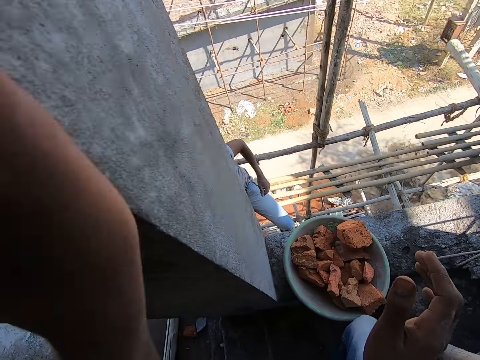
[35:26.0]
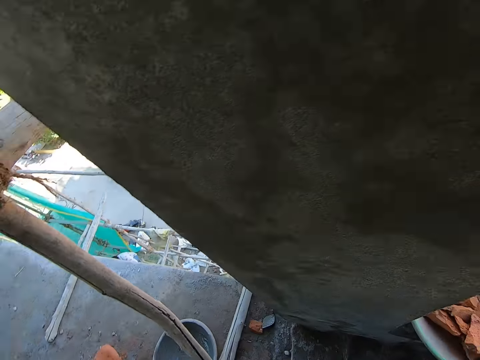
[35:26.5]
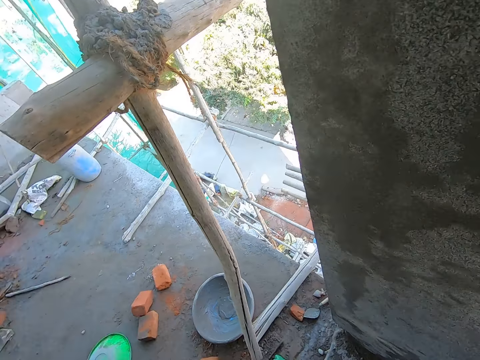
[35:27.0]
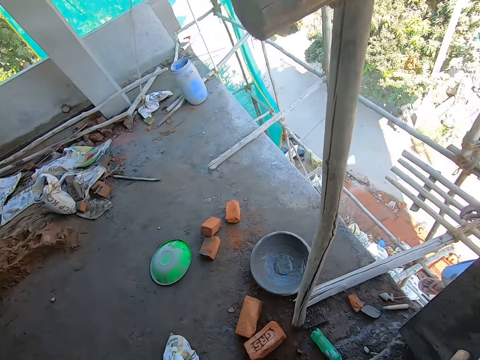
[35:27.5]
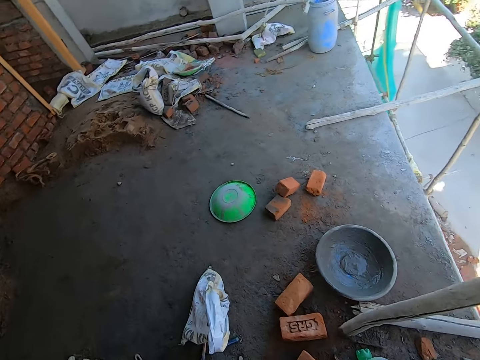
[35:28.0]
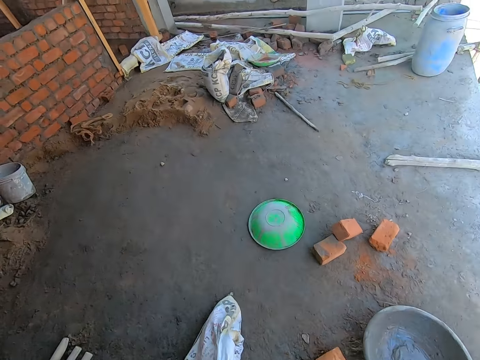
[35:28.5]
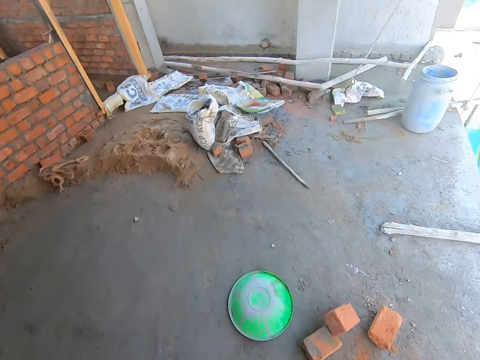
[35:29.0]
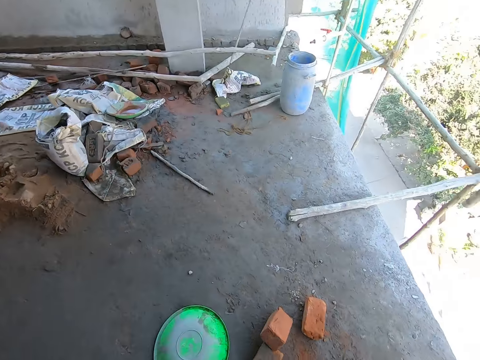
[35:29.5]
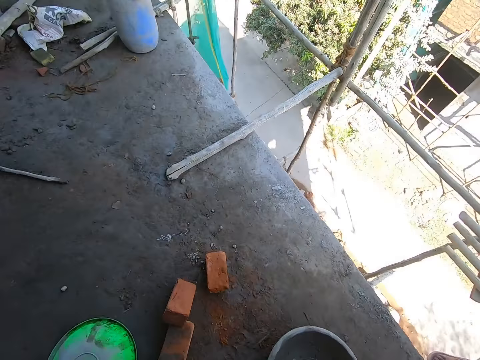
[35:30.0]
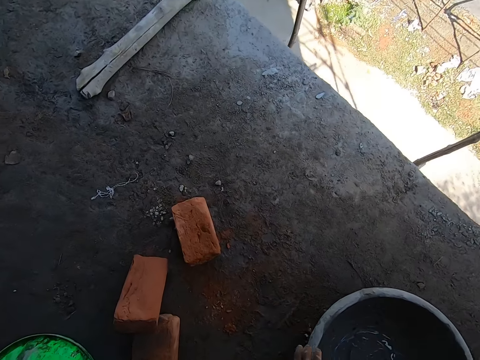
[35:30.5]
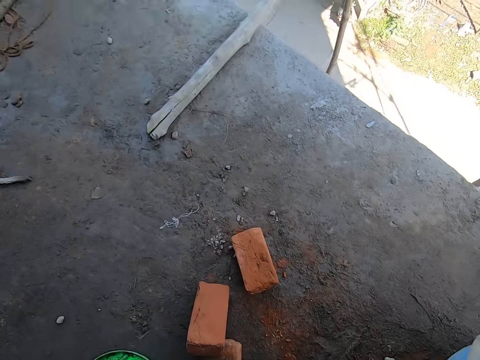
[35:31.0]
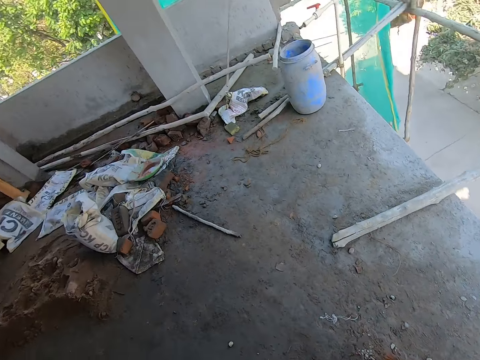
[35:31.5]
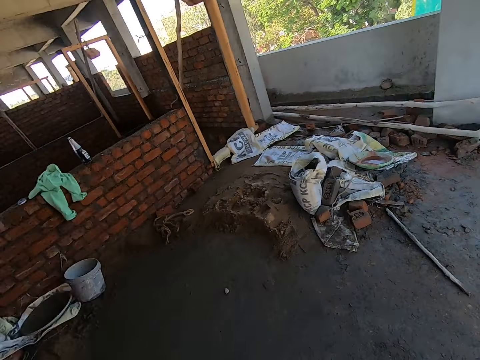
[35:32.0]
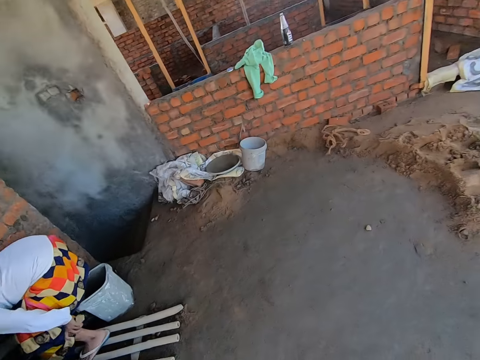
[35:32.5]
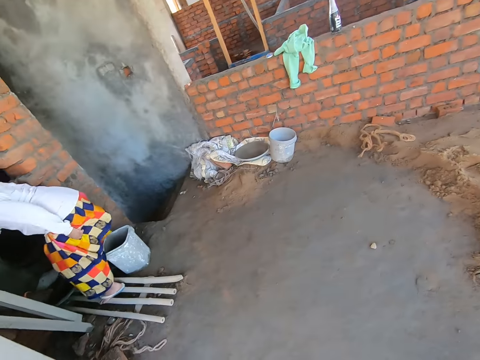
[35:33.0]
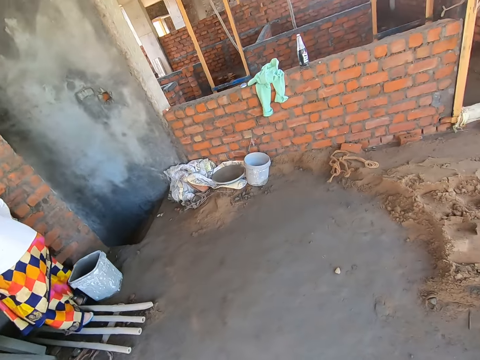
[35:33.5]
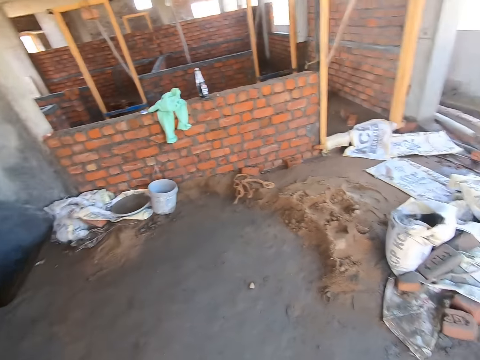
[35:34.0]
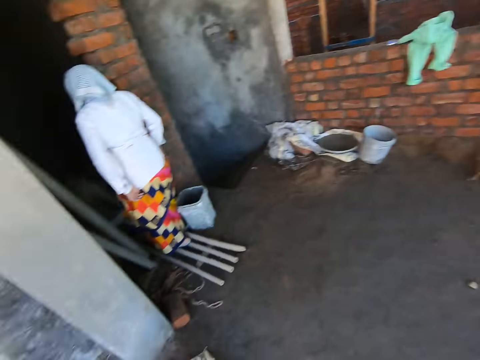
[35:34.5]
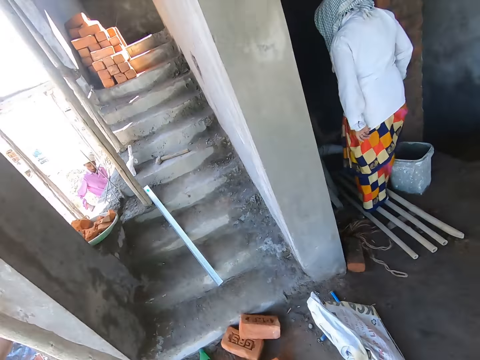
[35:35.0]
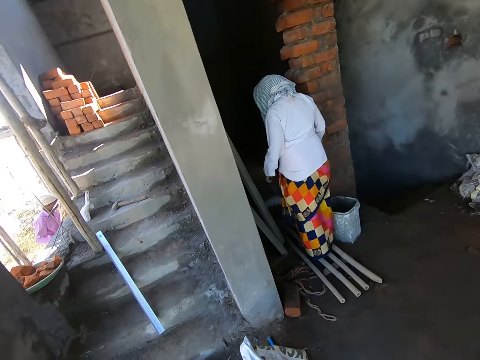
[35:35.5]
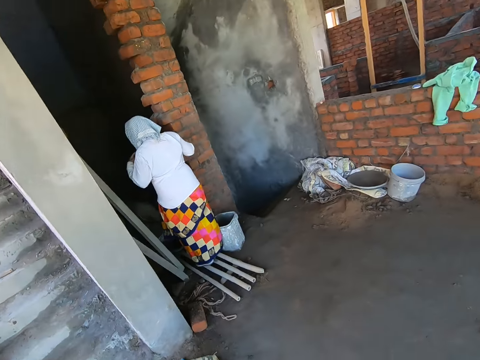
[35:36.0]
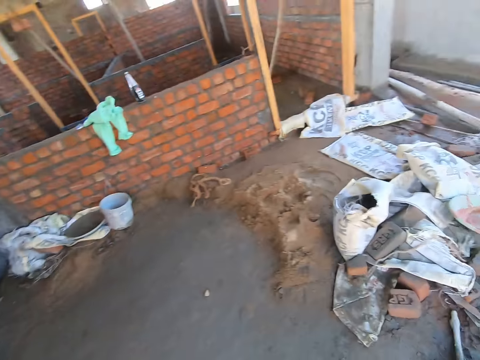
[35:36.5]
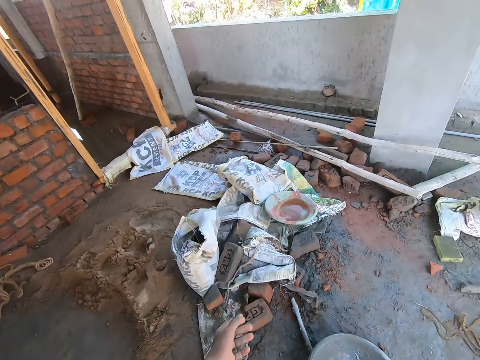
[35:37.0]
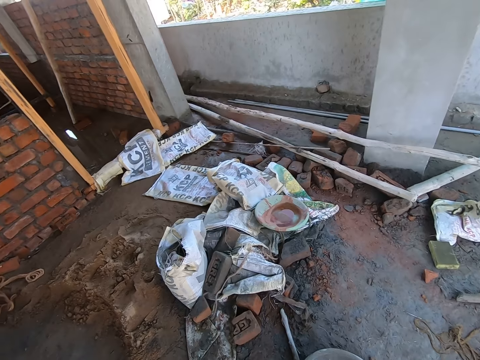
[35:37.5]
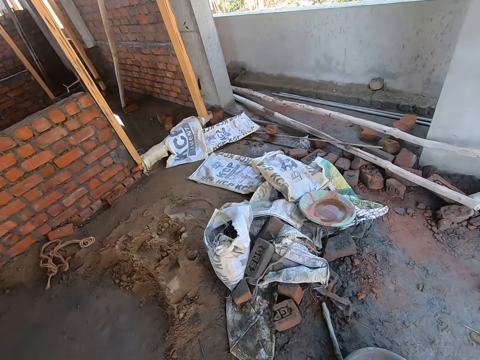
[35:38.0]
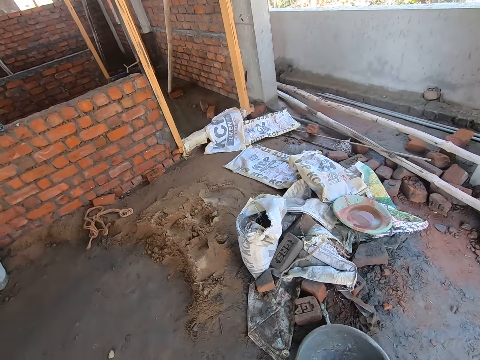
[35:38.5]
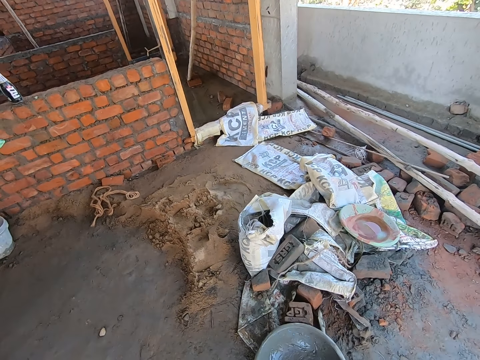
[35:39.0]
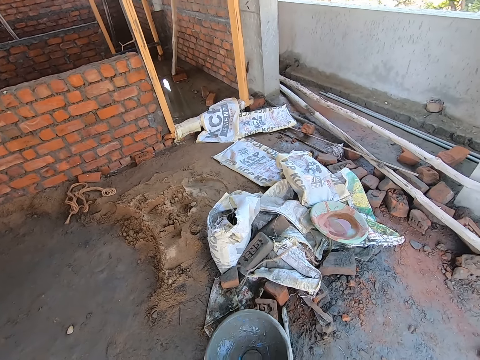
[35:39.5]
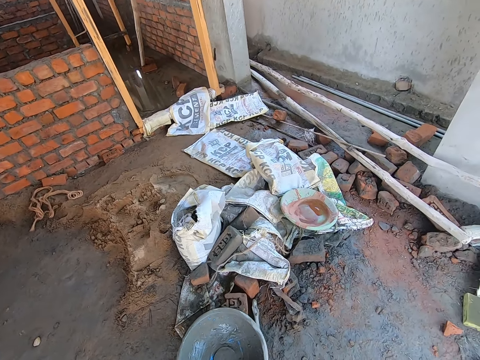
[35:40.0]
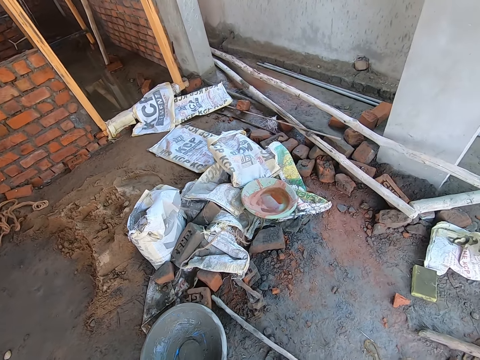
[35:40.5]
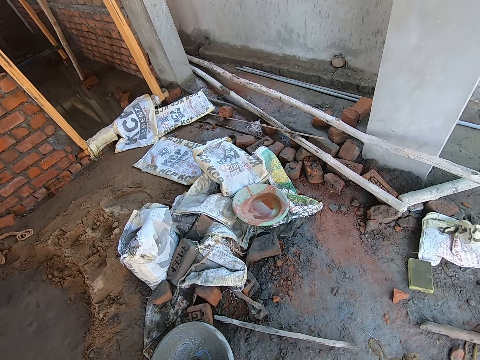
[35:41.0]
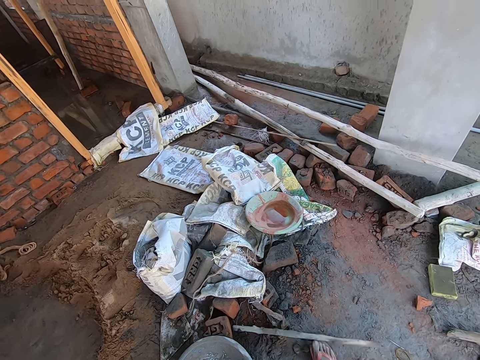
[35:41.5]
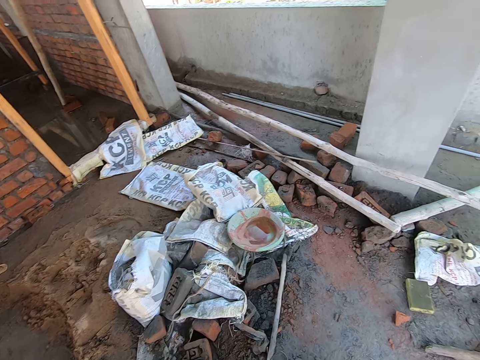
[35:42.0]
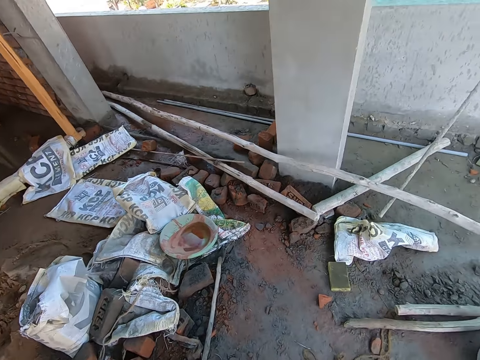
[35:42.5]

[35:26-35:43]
The camera wearer walks towards the bricks. He picks up the head pan or basin from the floor with his right hand. He looks around. He moves the head pan on the floor with his right leg. He puts the basin on the ground. He moves a stick on the floor with his right leg.

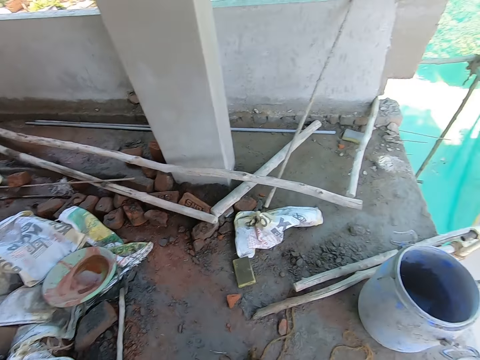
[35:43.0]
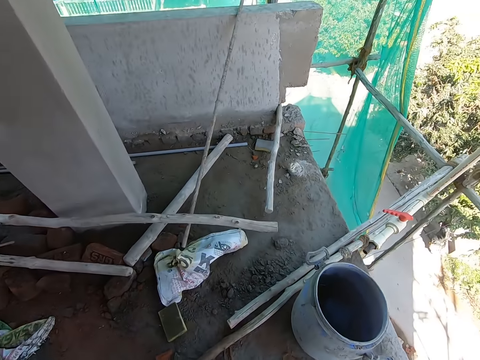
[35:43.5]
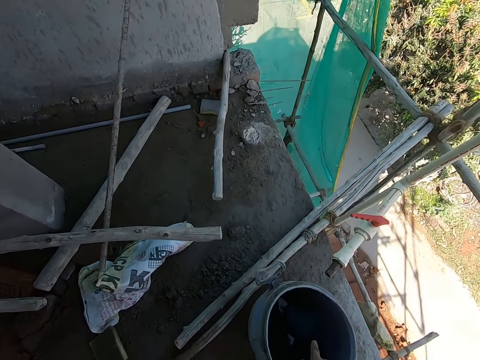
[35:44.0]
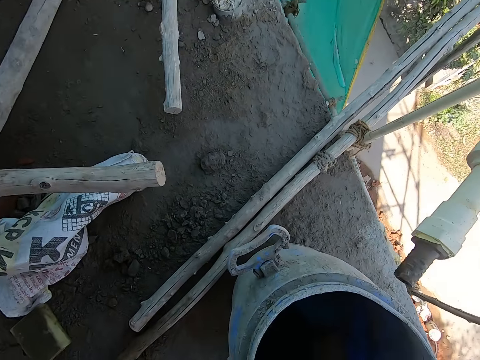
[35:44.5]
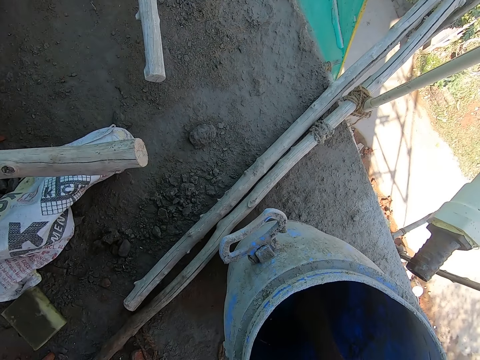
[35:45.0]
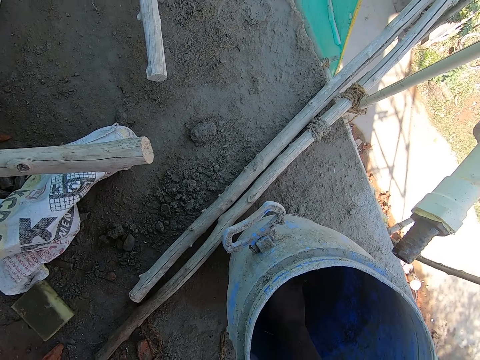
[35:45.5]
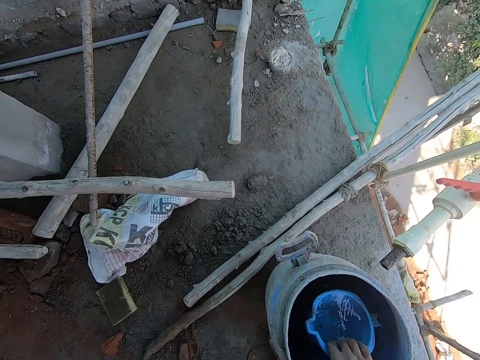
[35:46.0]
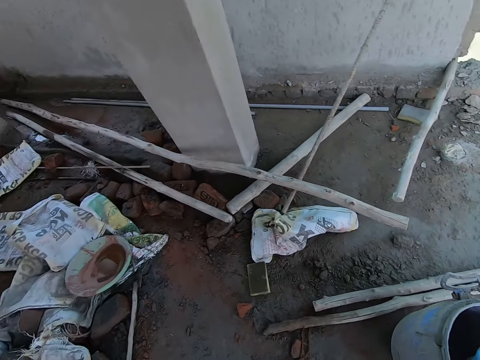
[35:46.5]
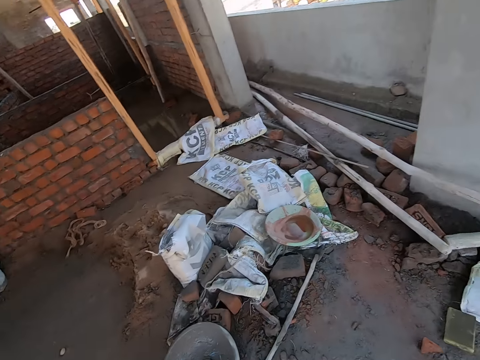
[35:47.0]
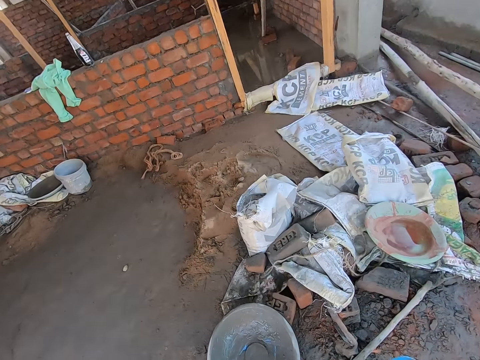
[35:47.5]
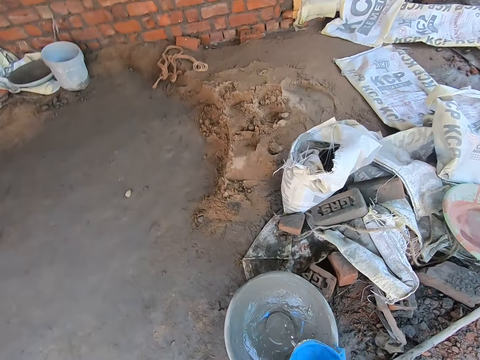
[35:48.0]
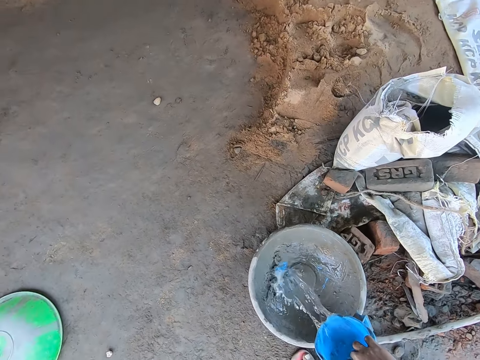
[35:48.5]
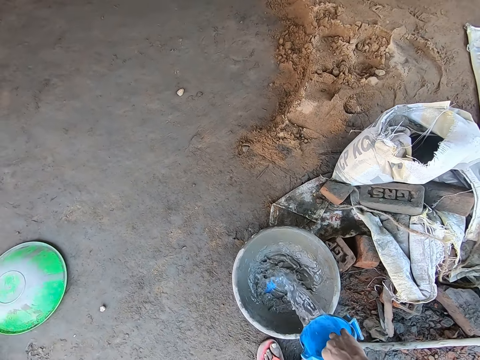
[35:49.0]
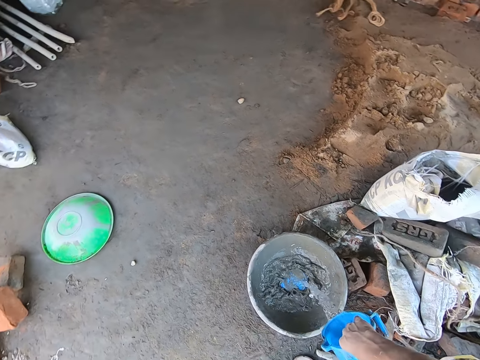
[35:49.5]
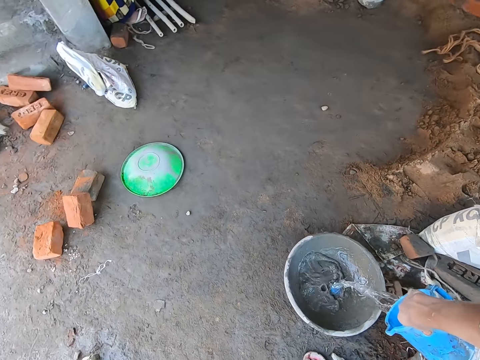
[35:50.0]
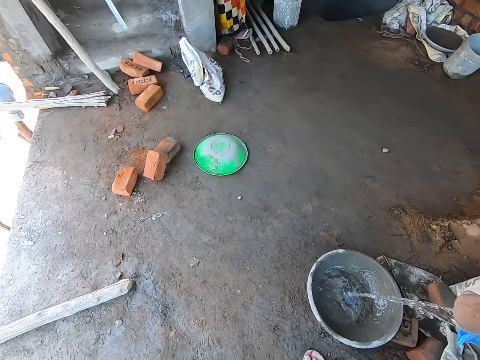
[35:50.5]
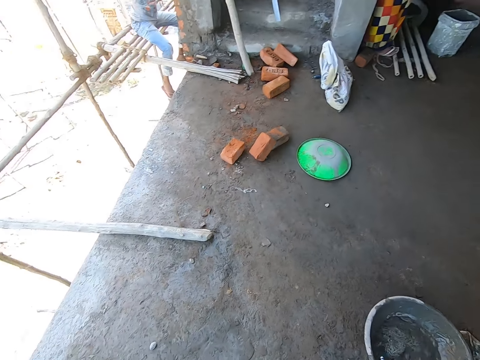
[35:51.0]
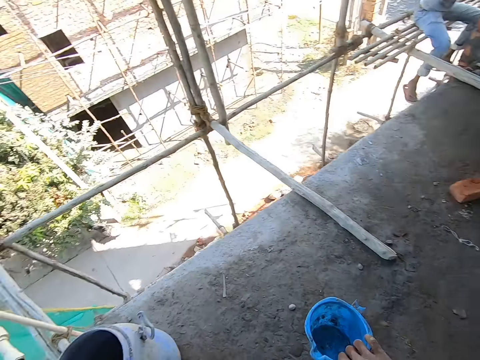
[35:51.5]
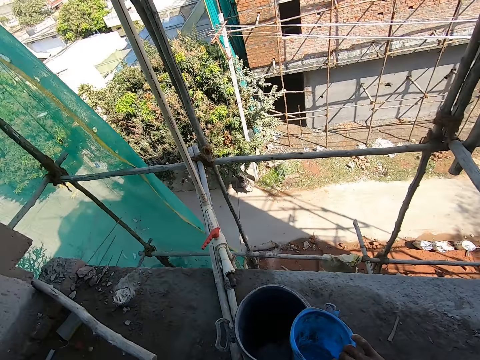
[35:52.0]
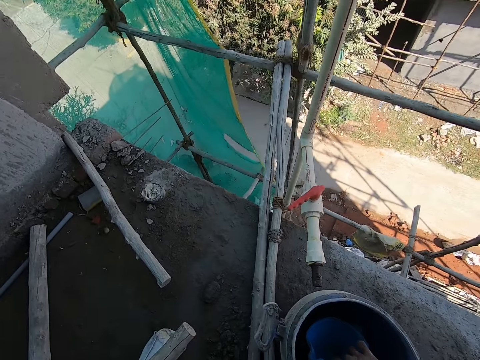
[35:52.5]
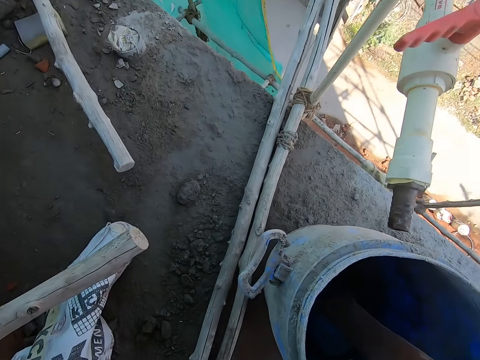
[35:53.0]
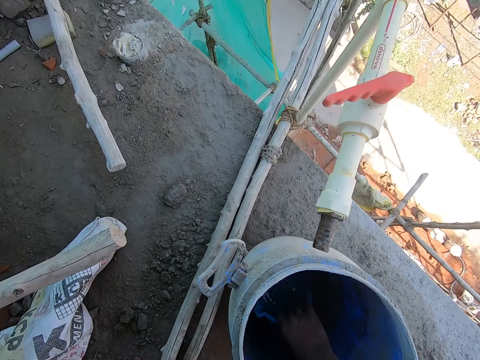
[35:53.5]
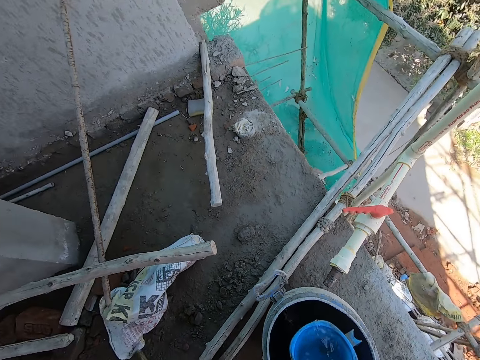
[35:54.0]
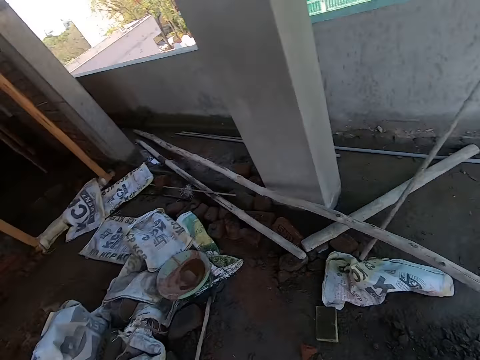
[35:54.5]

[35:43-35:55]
The camera wearer walks towards the water barrel. He scoops water from the barrel on the floor with the cup in the barrel. He pours the water in the cup in his right hand in the head pan on the floor. He walks towards the water barrel. He scoops water from the barrel on the floor with the cup in his right hand.
